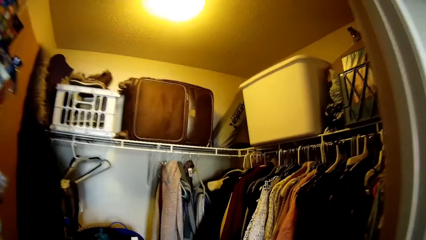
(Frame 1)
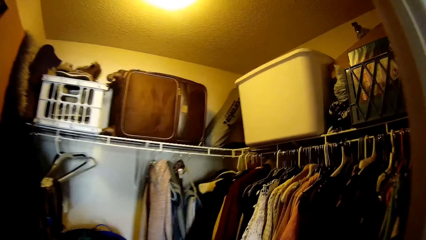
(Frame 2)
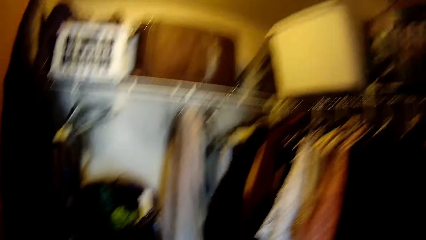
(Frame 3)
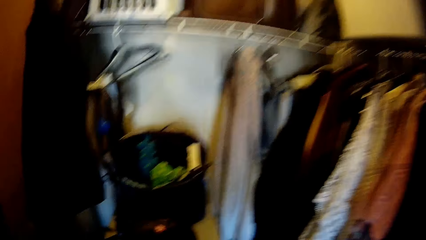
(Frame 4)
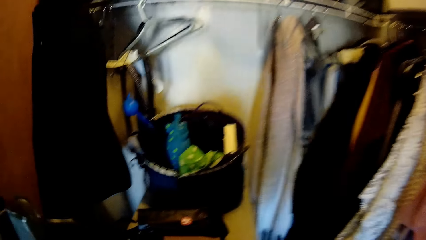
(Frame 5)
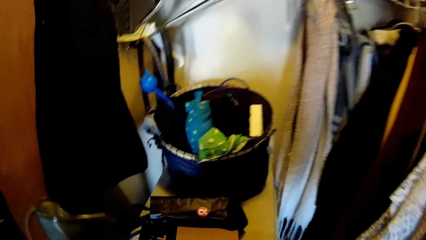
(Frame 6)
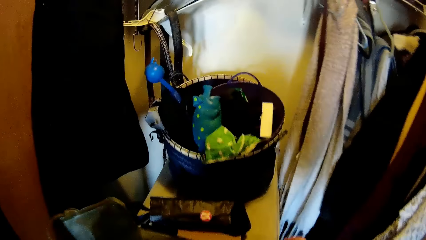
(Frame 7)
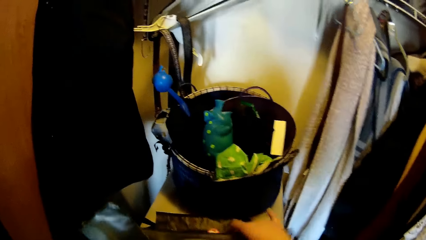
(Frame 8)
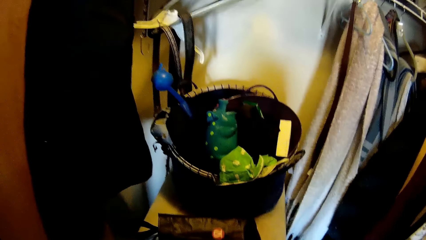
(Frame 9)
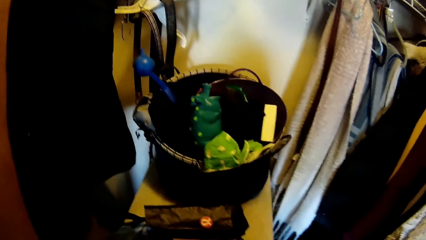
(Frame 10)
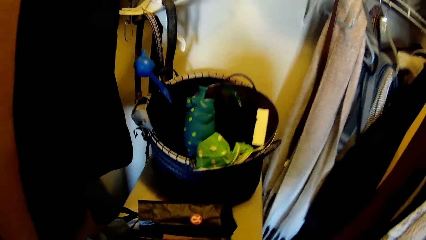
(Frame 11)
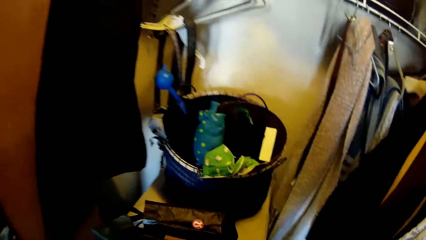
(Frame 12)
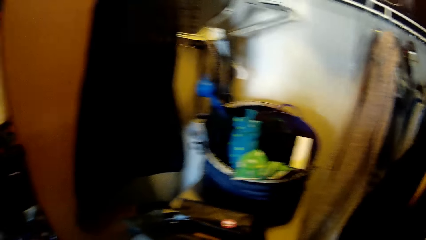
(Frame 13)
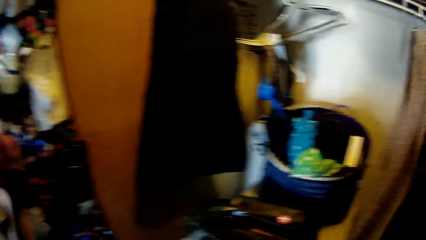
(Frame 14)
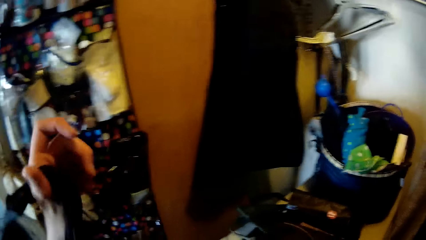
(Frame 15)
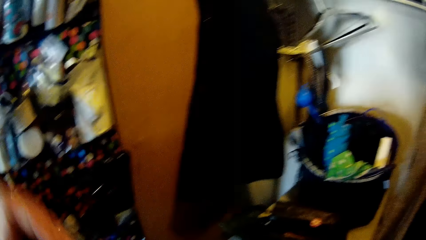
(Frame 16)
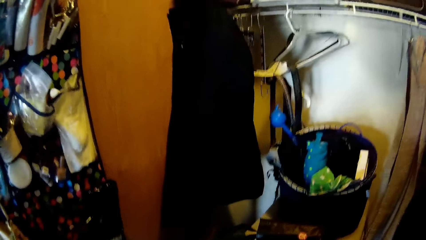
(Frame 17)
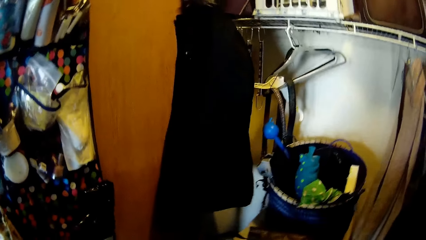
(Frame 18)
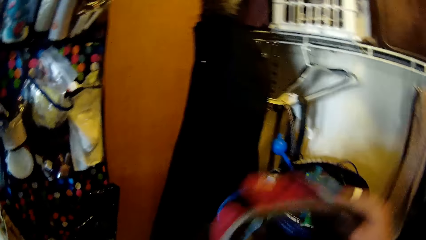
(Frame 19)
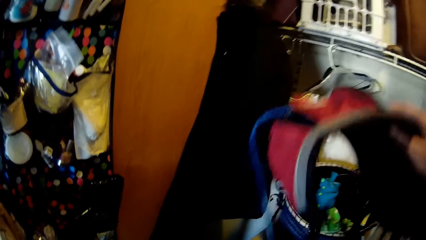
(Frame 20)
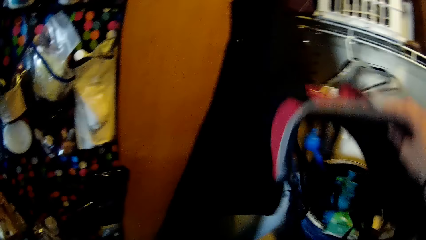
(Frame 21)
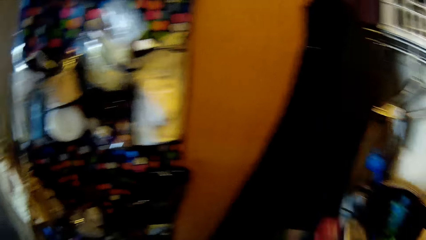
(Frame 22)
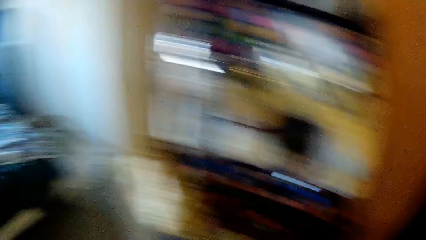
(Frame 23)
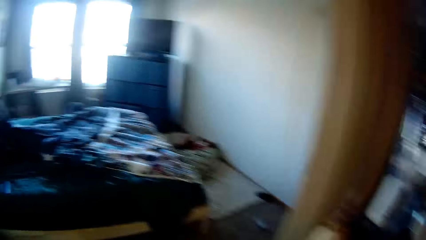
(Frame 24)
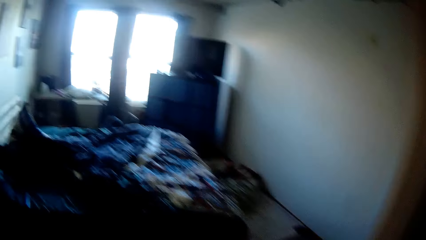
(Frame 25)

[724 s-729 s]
The camera wearer searches through cloth in the closet inside the room. They look at the wardrobe. They lift the bag.

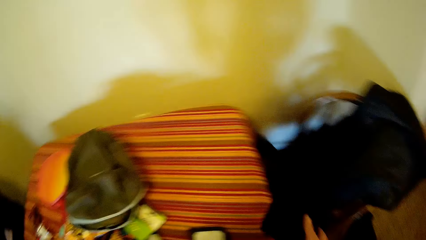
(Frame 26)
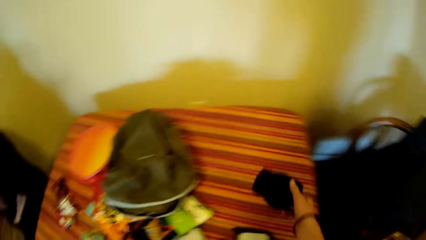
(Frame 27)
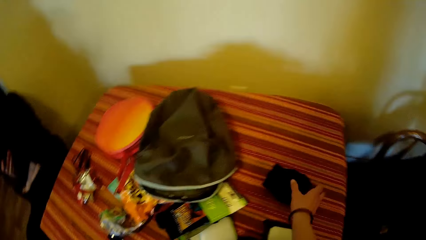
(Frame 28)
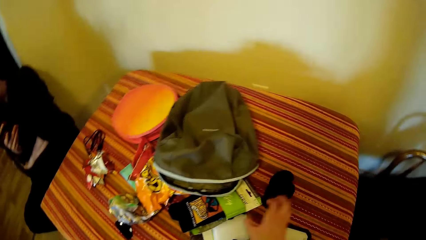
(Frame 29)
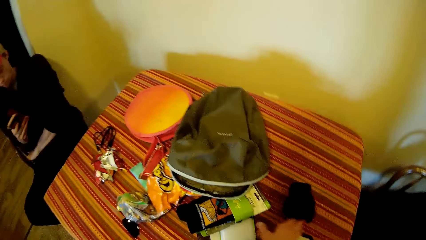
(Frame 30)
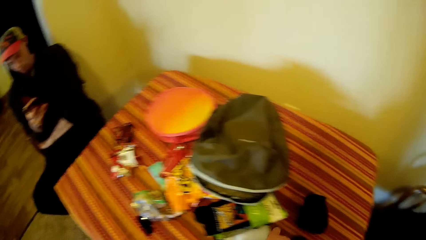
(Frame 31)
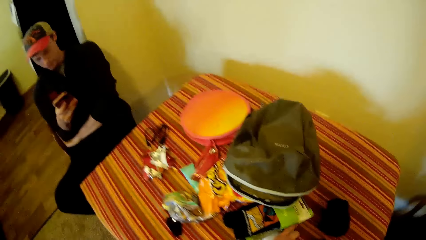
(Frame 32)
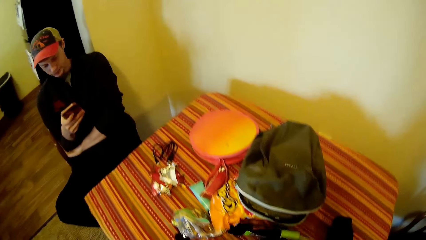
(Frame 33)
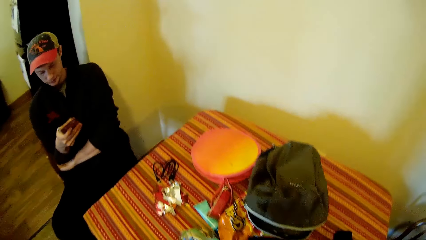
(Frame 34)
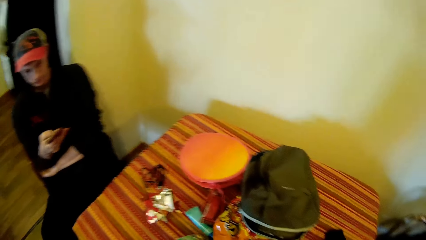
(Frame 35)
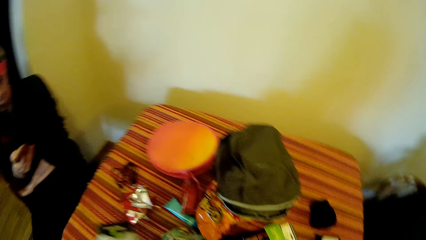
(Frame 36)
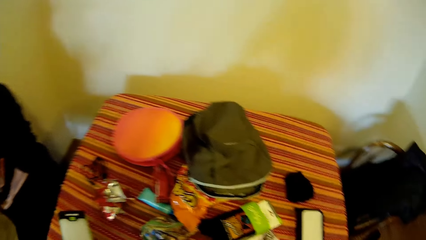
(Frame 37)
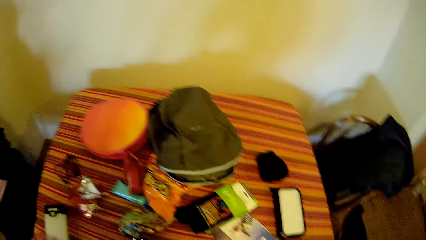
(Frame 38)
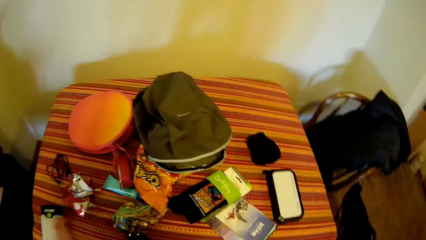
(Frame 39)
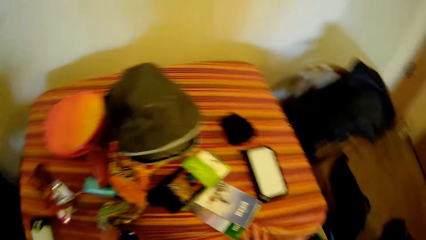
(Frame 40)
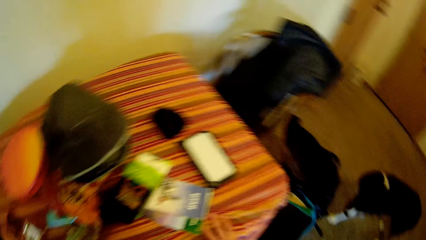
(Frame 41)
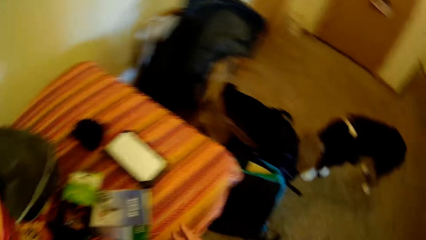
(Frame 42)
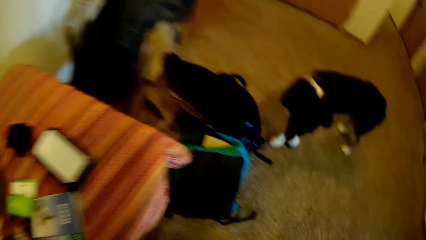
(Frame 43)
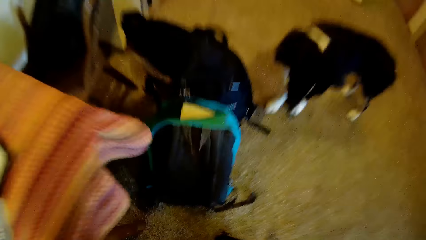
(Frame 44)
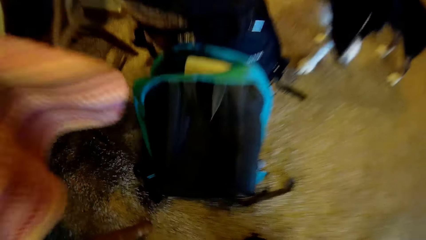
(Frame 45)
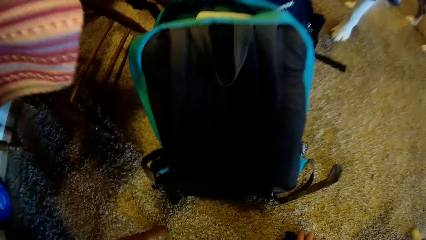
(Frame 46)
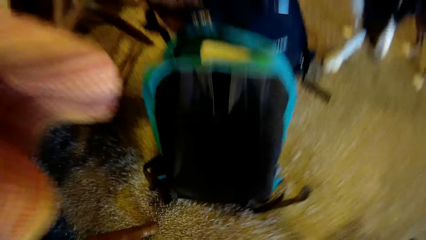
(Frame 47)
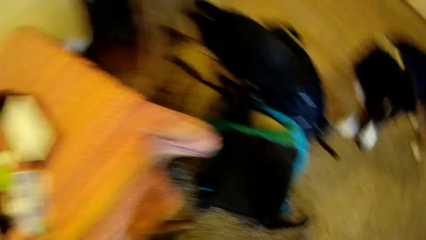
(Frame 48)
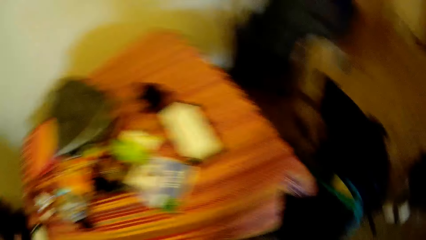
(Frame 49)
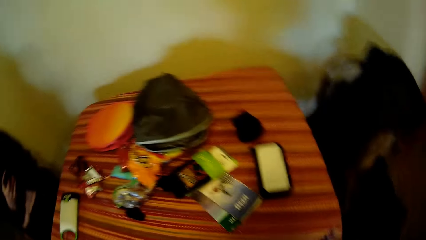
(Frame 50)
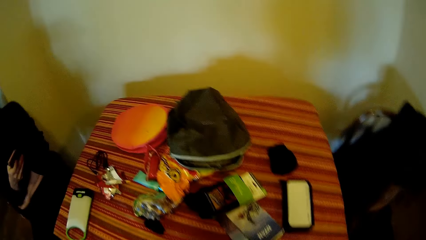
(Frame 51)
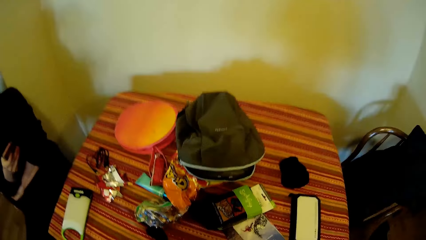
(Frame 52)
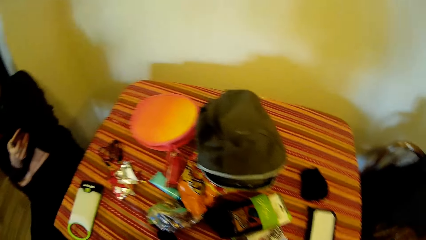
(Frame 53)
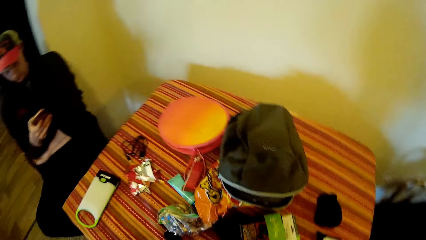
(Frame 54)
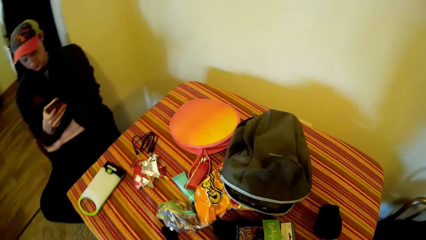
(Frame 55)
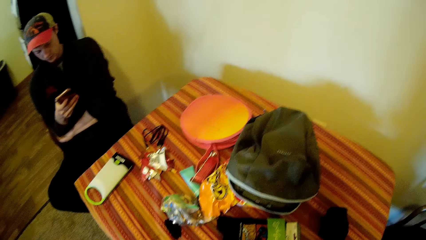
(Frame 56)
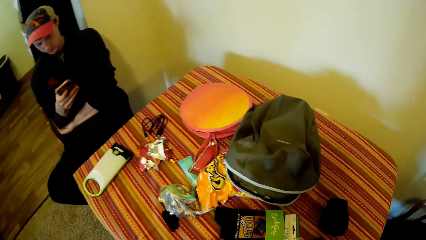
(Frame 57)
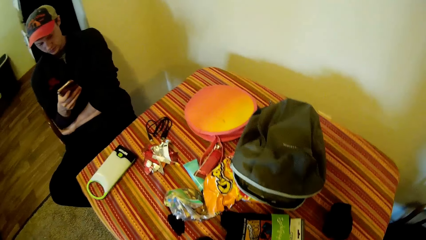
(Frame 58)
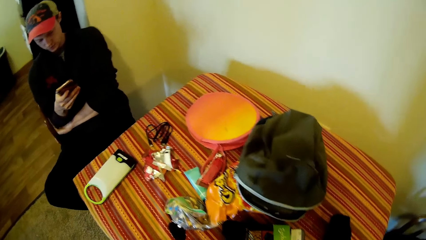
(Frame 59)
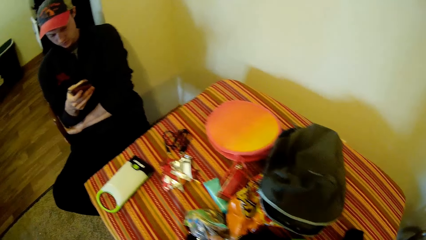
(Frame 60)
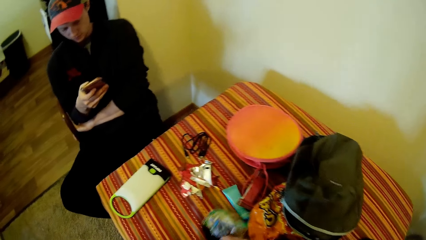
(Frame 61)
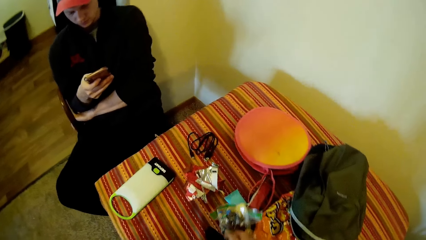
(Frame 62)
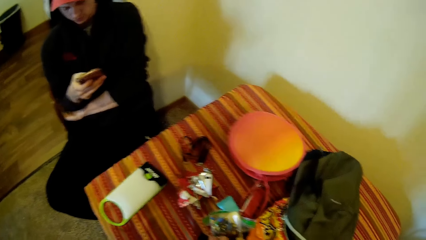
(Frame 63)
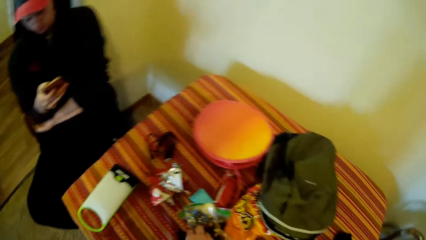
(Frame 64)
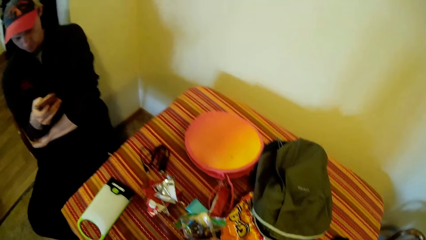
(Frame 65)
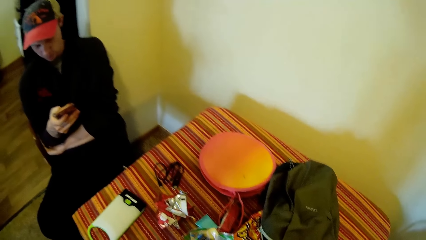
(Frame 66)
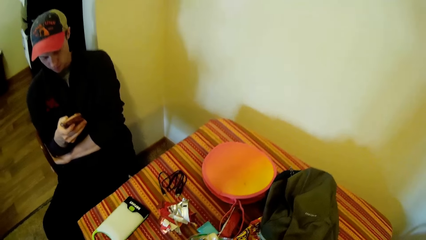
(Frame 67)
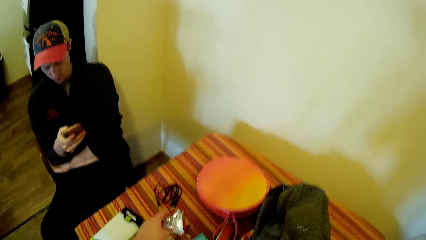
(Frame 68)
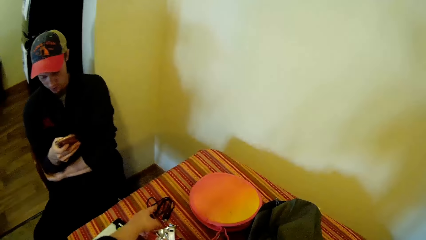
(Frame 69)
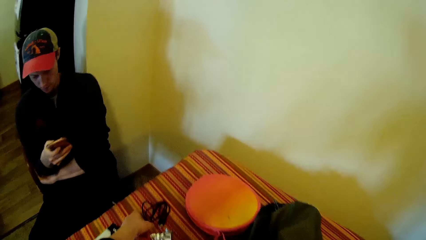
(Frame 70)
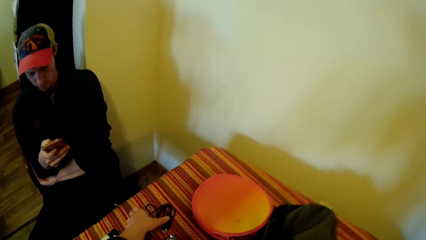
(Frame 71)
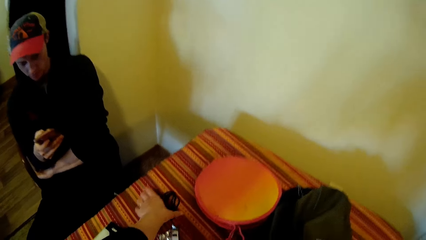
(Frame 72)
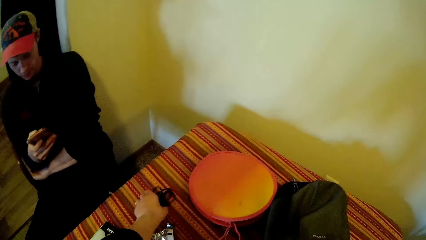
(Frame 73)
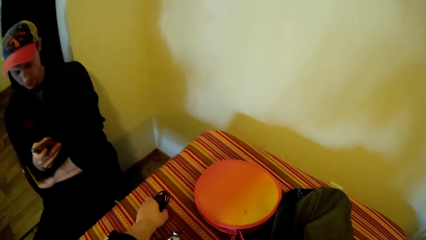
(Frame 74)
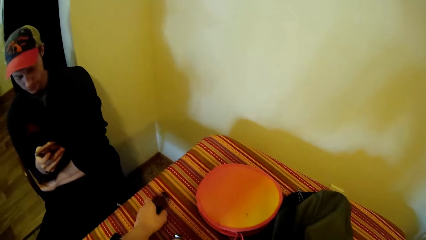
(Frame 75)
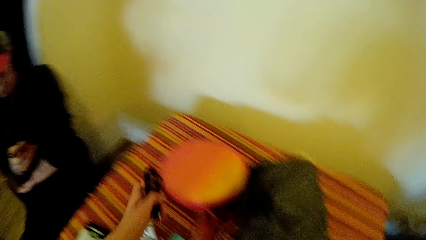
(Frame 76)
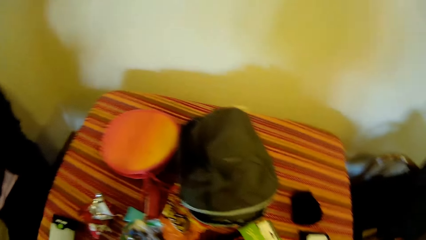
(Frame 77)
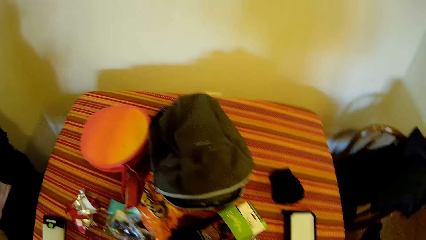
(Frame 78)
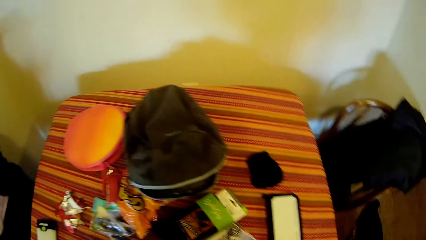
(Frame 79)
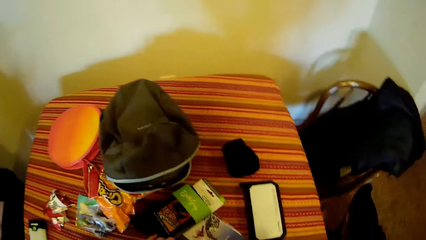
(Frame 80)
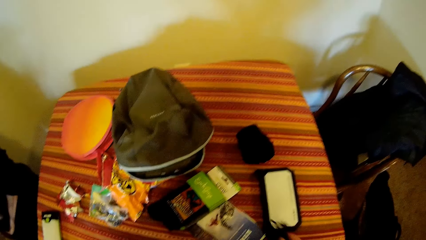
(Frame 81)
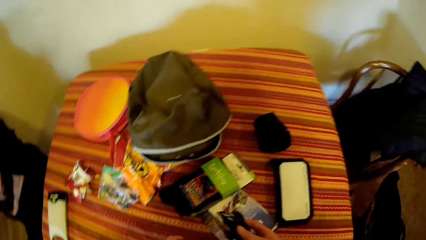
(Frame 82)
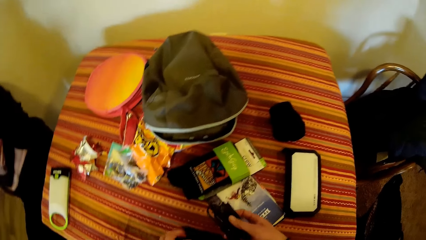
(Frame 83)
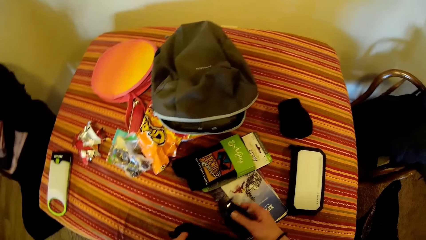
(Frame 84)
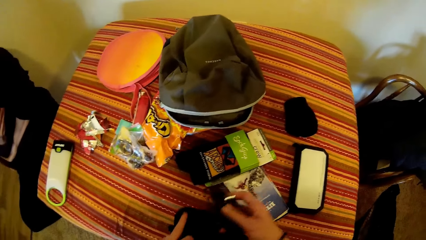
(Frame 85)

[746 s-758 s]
The camera wearer drops a cloth in her hand on the table. She adjusts the position of a power bank on the table. She picks a snack from the floor. She looks at the bag. She drops the snack on the table. She looks at the table. She picks the cord from the table. She puts the cord inside a purse.
